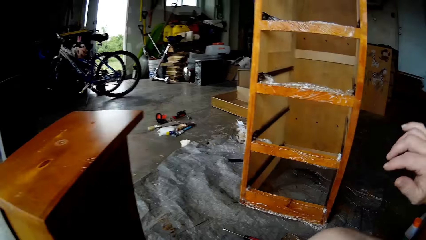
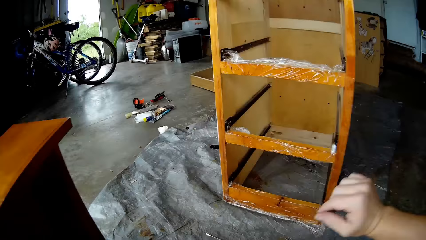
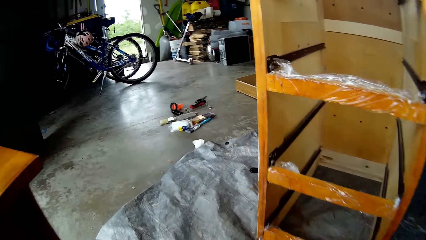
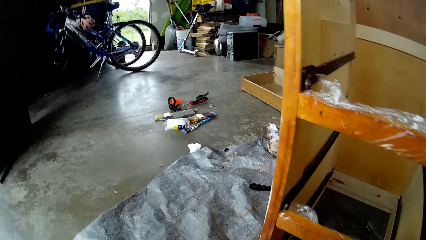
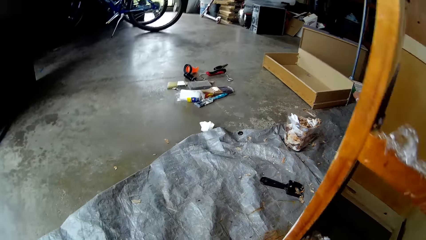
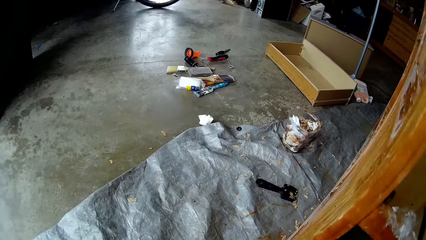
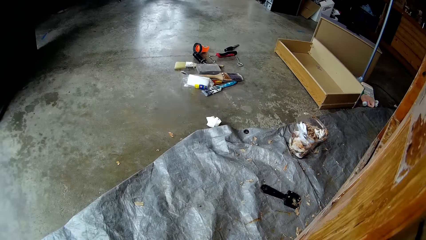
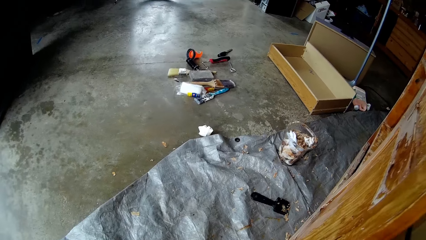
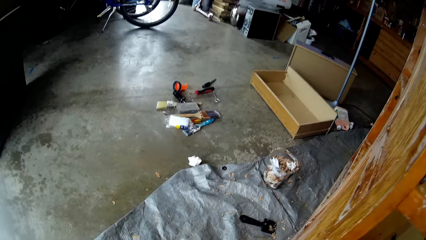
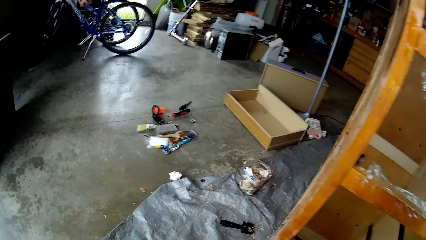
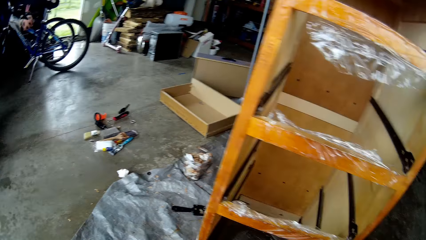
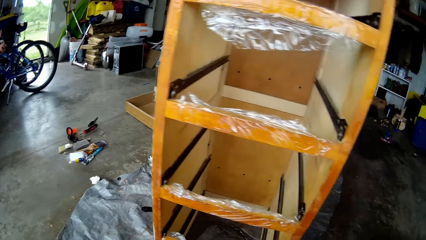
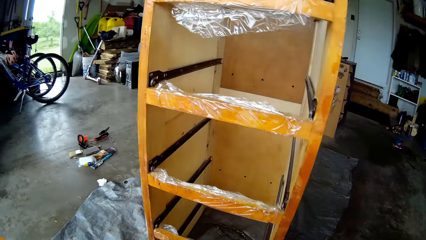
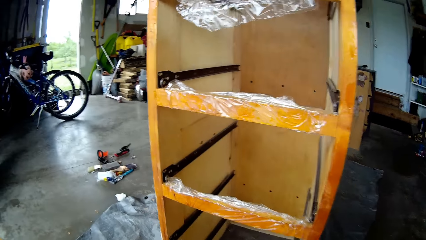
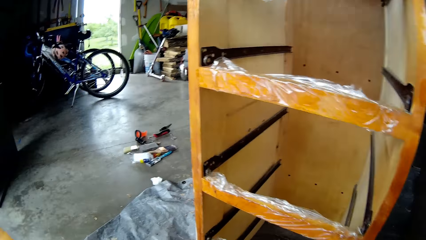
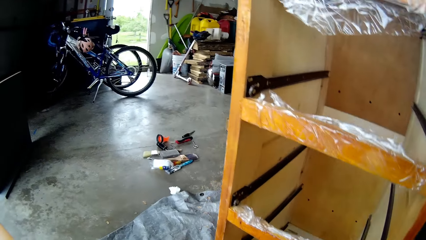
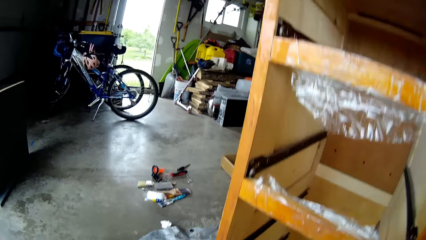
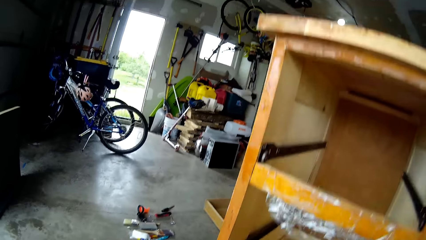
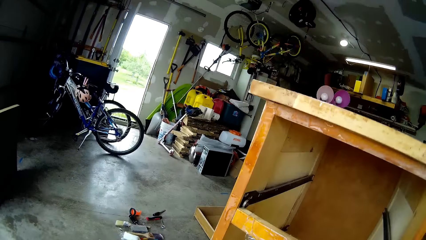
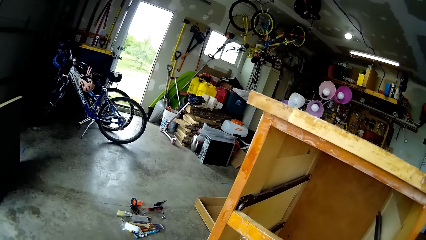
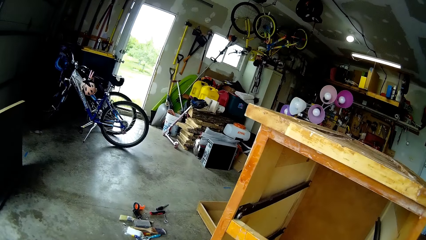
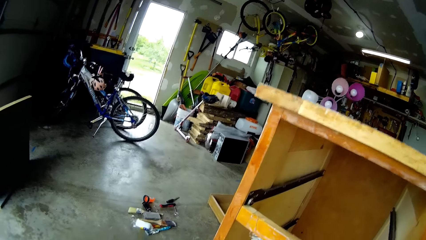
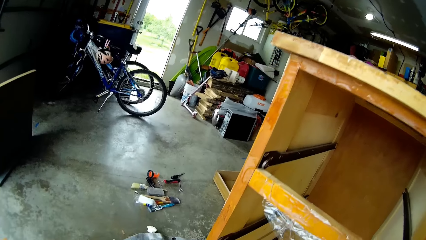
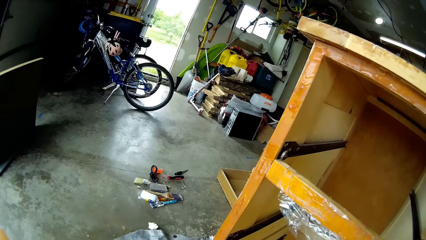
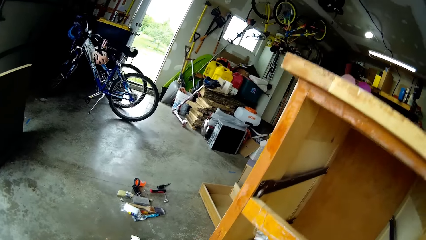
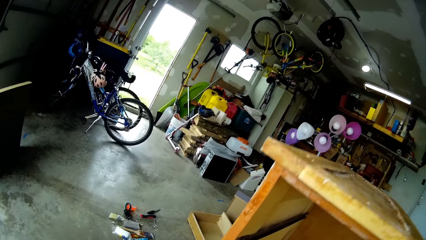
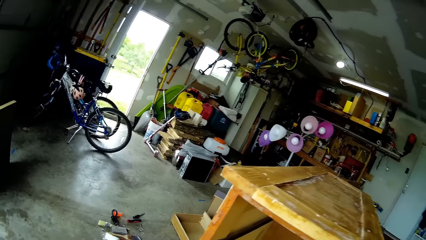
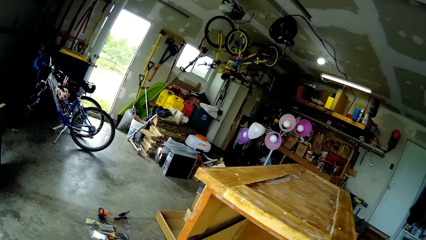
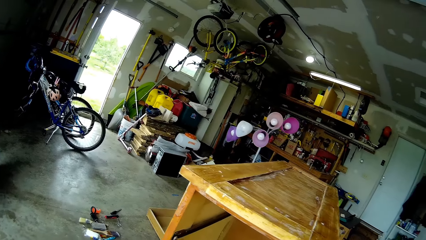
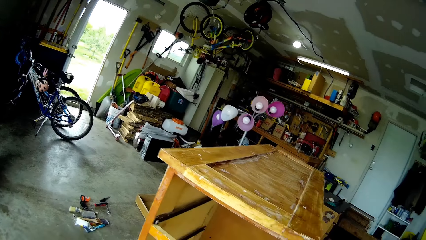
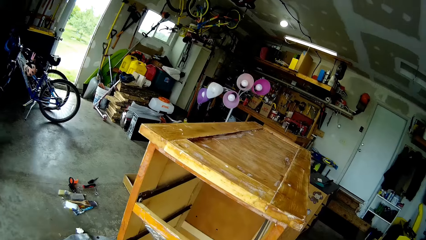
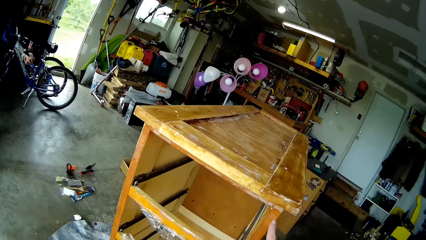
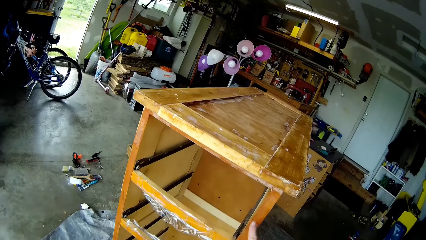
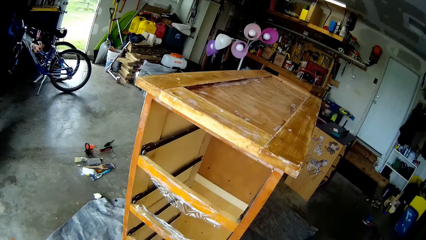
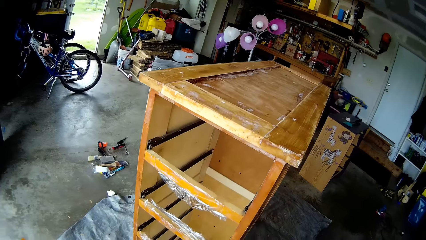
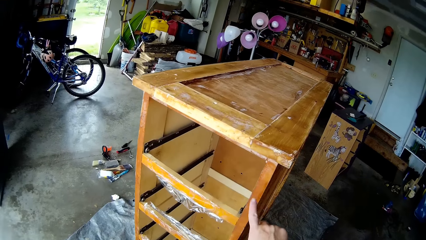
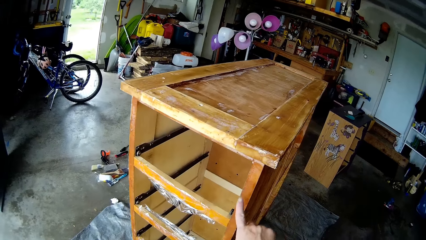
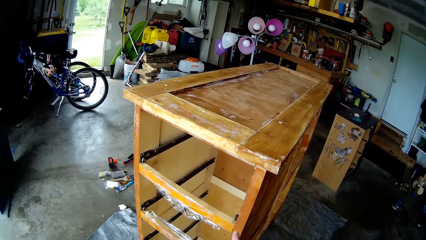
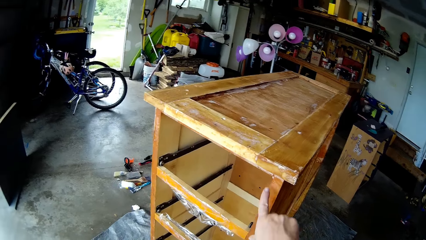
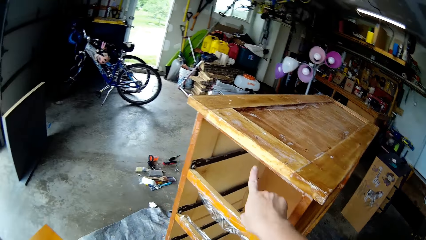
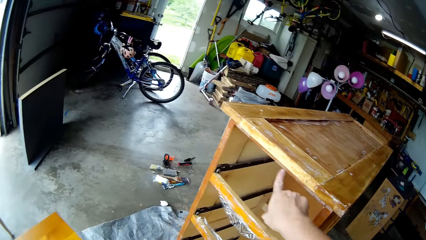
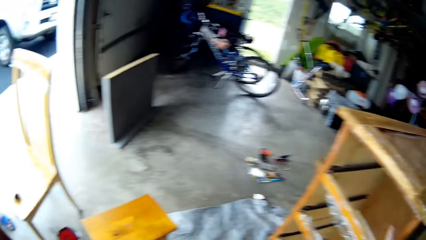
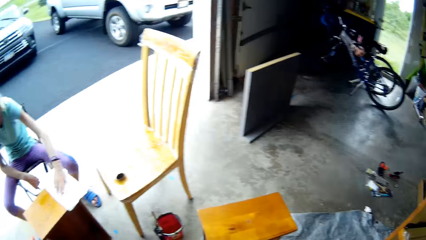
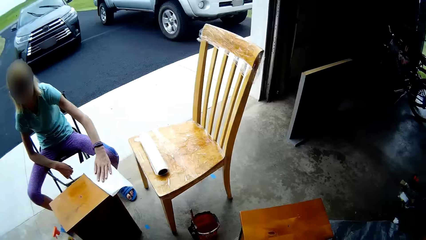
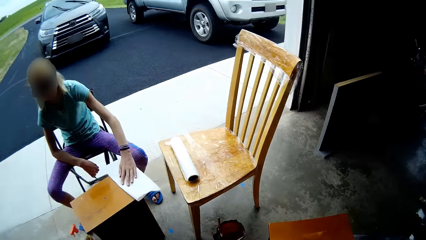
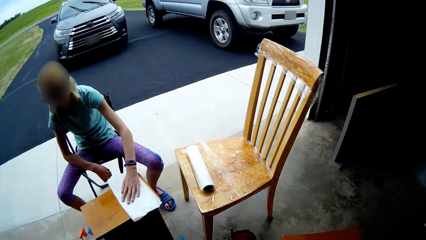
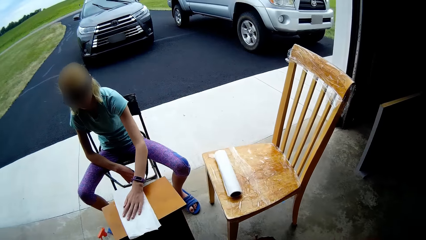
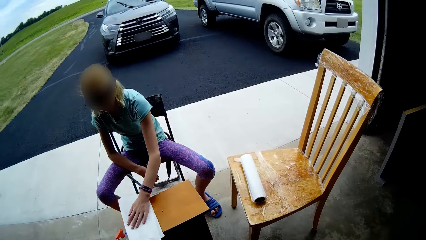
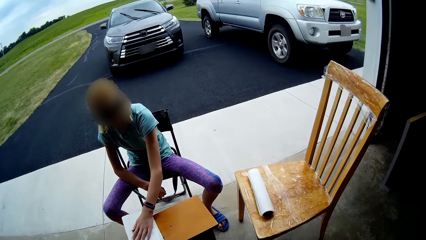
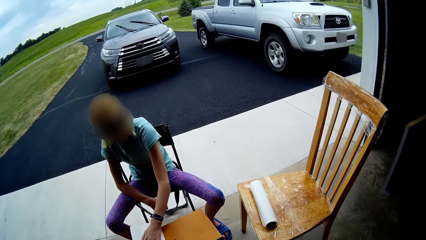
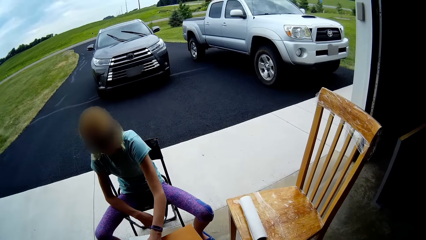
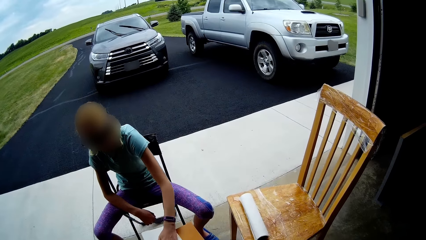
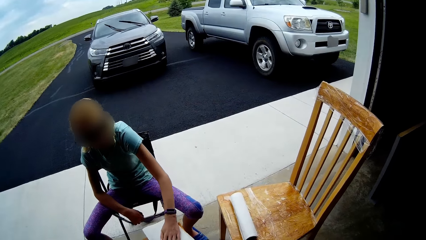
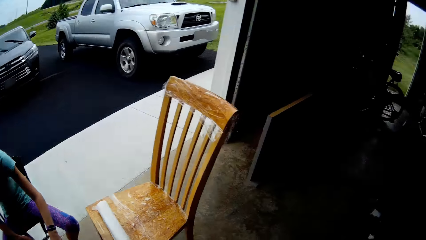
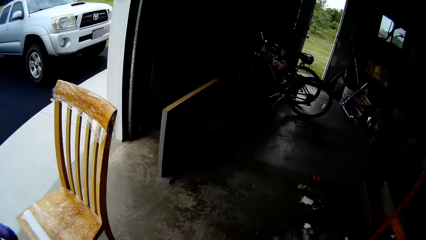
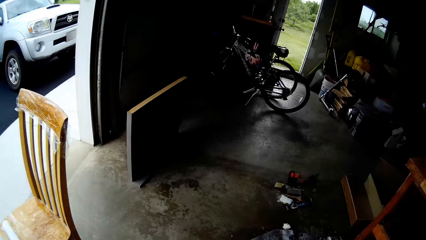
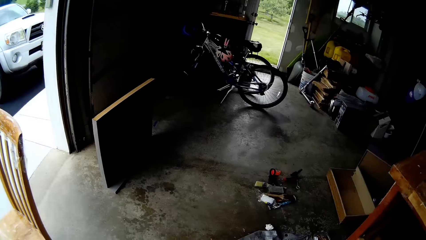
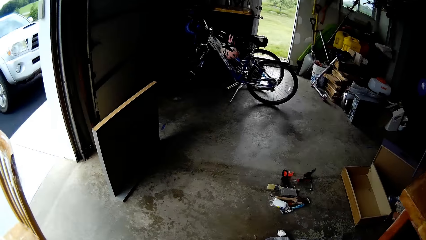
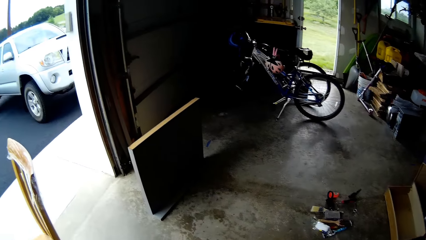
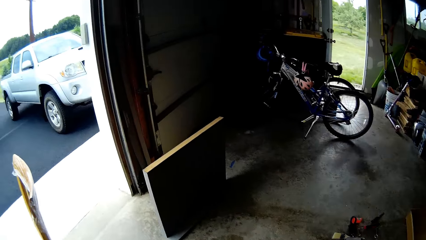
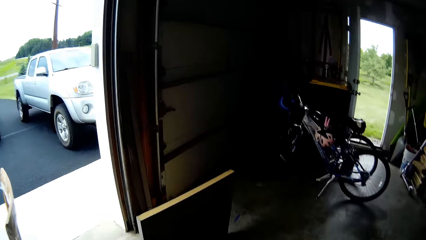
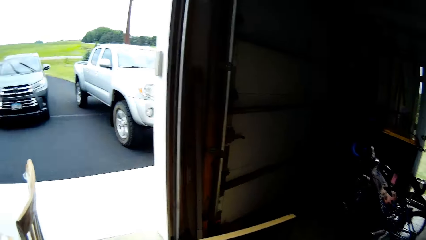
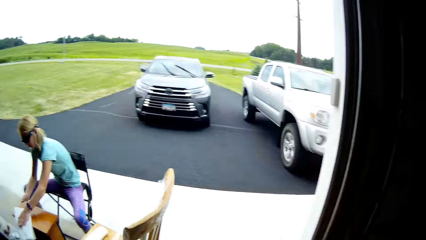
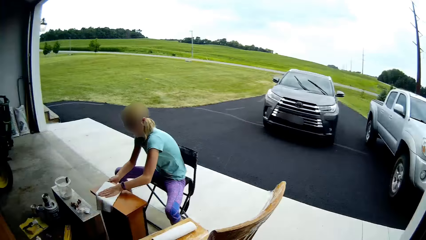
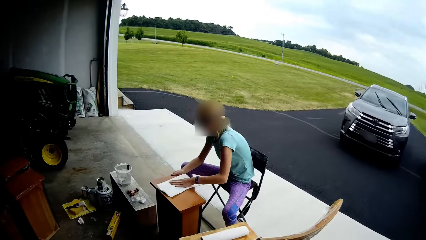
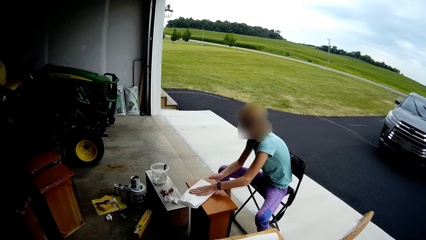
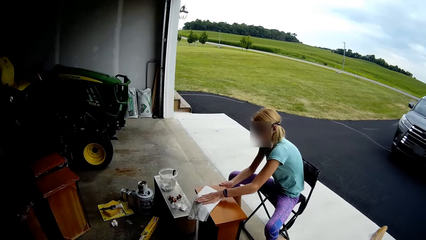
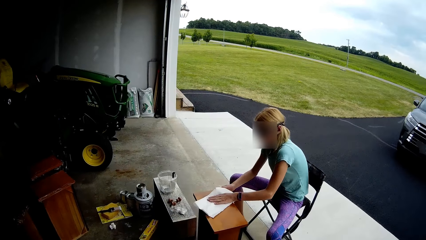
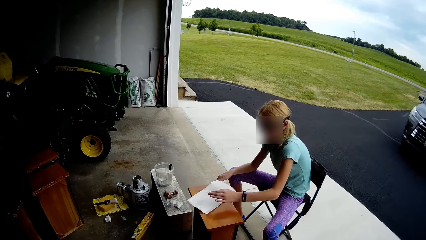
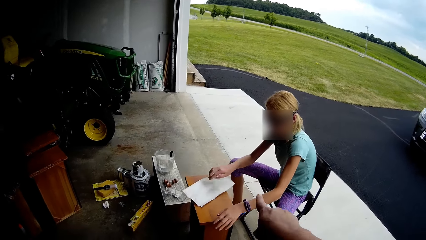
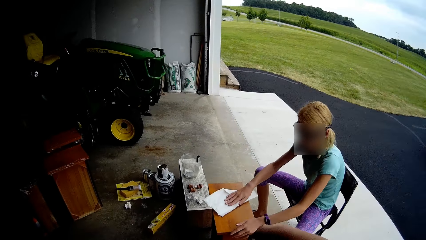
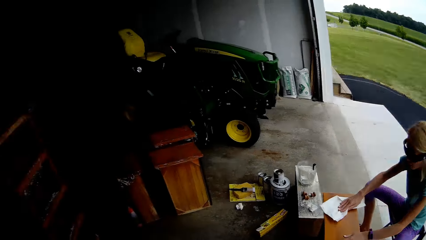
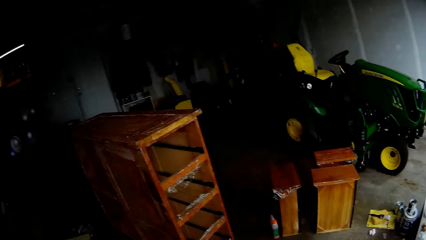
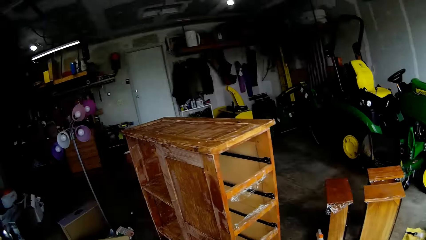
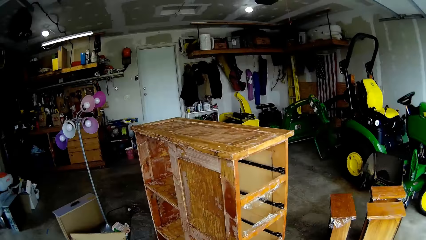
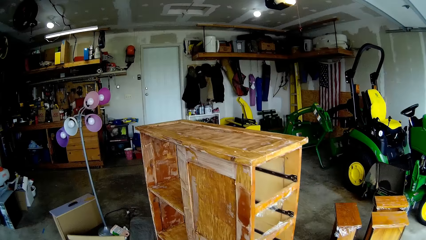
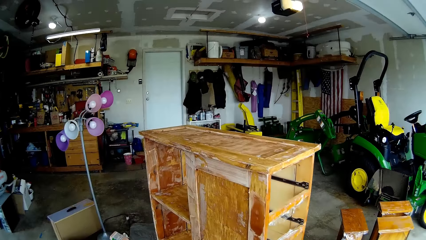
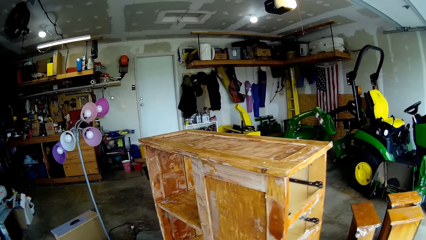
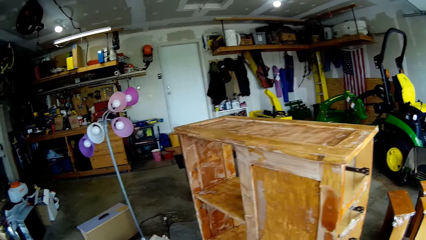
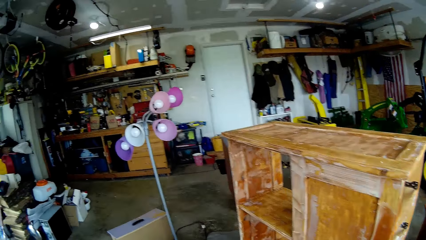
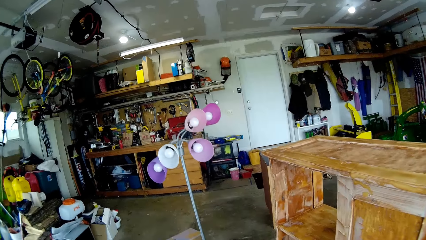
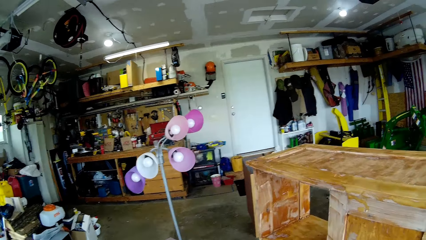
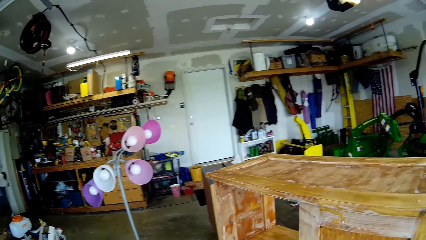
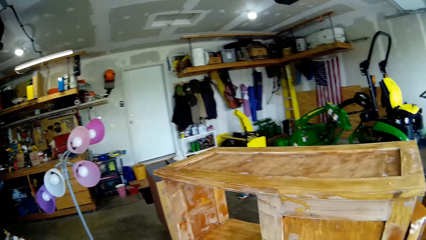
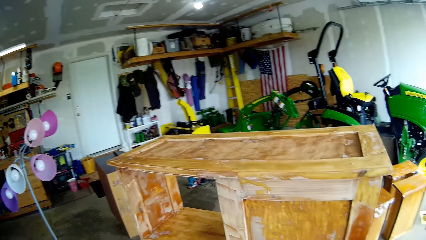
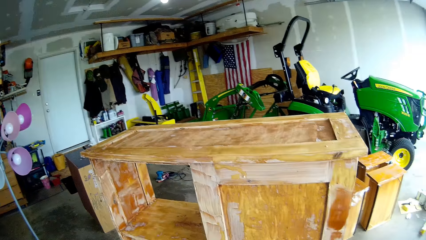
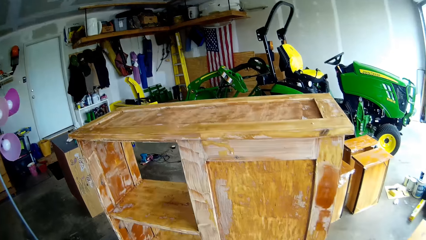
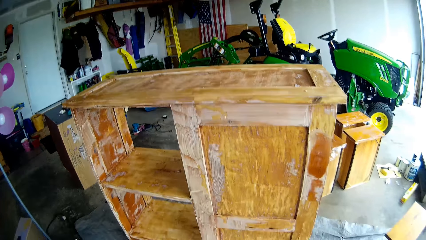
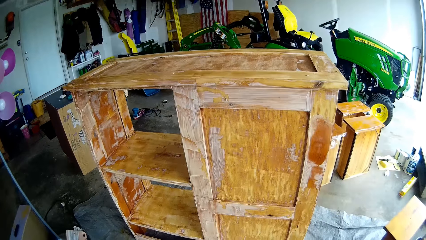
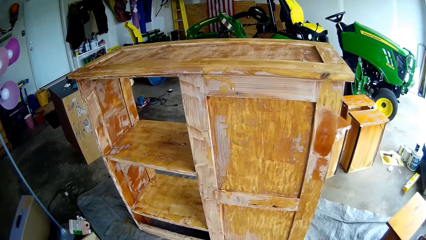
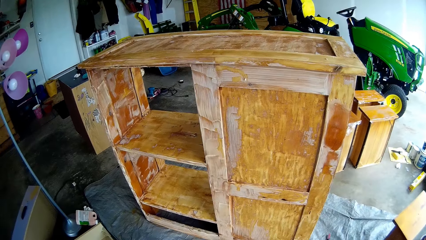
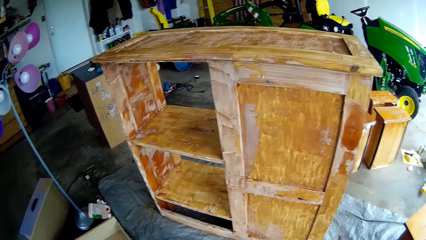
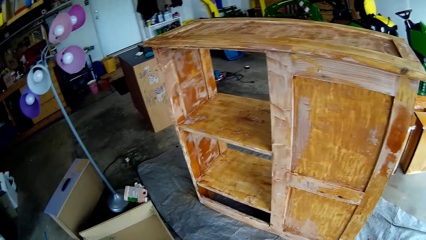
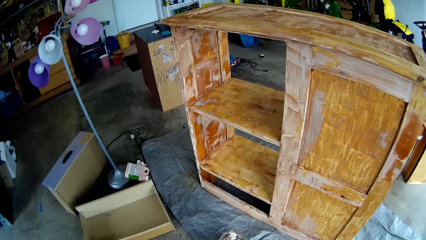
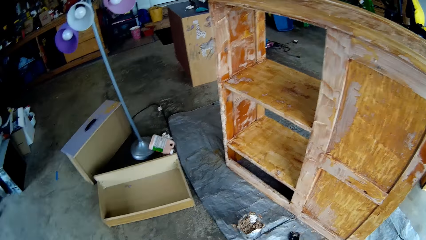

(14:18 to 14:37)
The camera wearer moves the hand. They turn around. They look around. They touch the table. They point at the table with the finger. They look around. The lady wipes the drawer with the paper. The camera wearer steps forward. They look around. They point at the table with the finger. The lady wipes the drawer with the paper again. The camera wearer looks around. They walk around.
